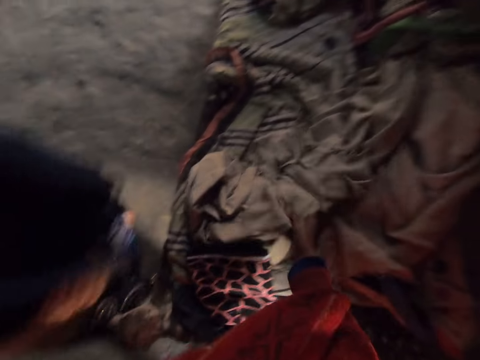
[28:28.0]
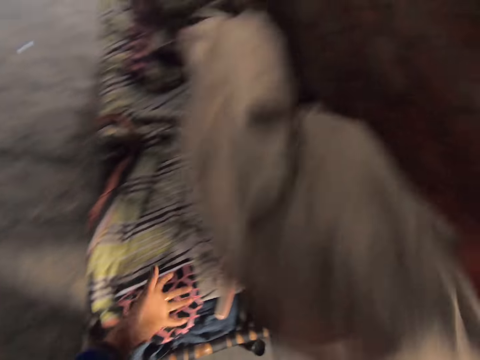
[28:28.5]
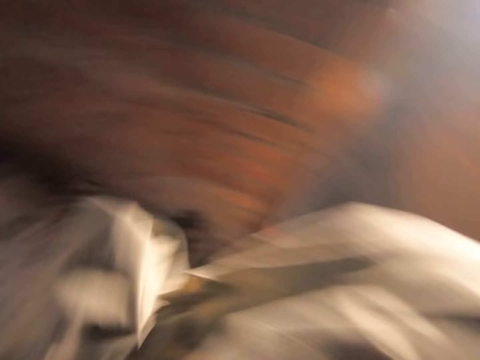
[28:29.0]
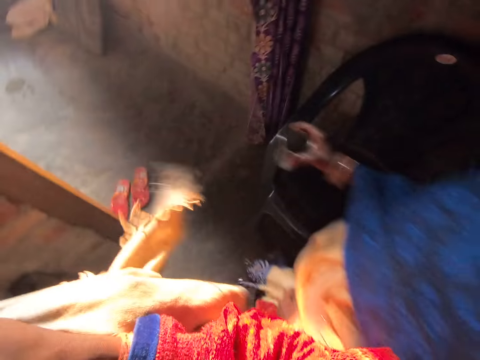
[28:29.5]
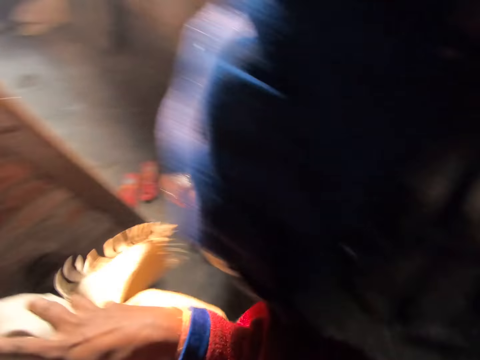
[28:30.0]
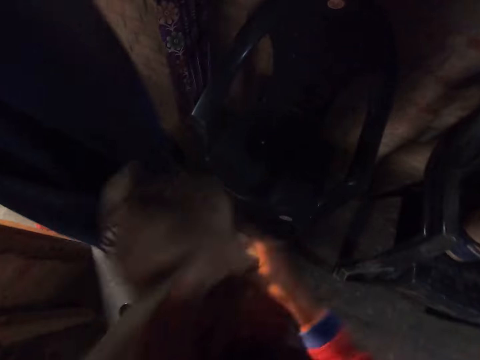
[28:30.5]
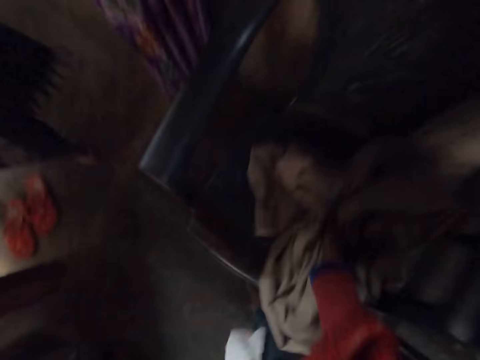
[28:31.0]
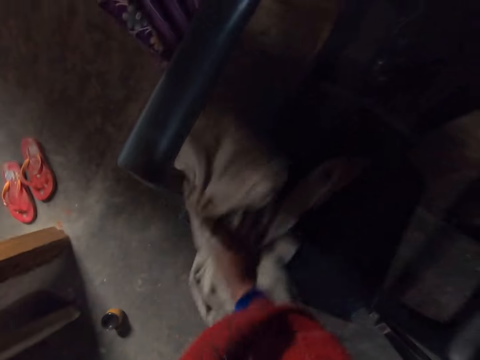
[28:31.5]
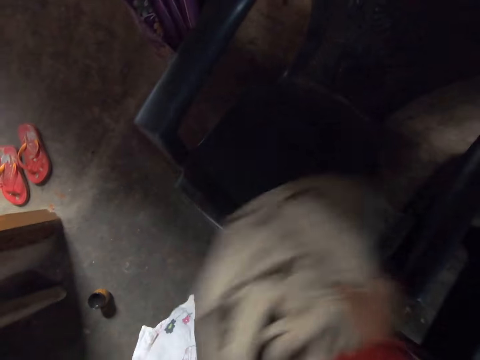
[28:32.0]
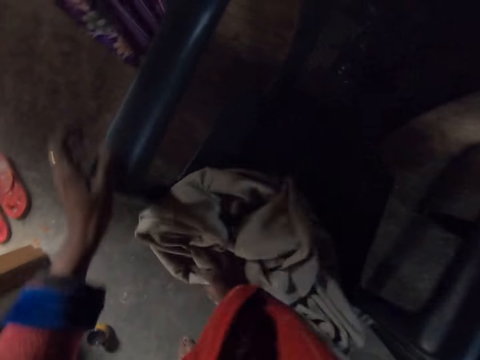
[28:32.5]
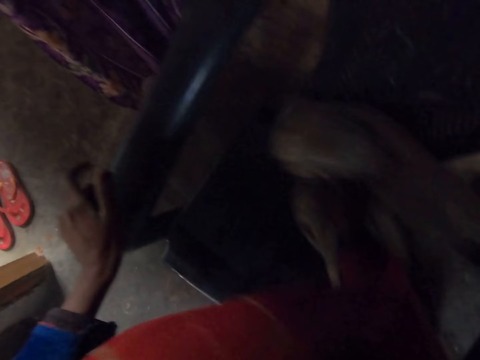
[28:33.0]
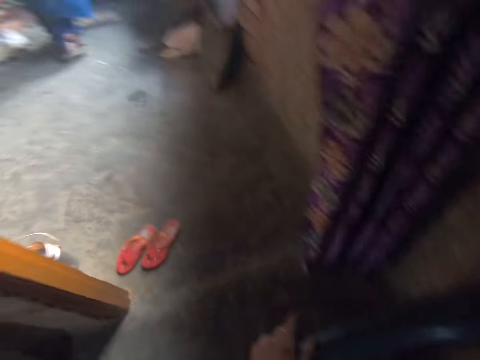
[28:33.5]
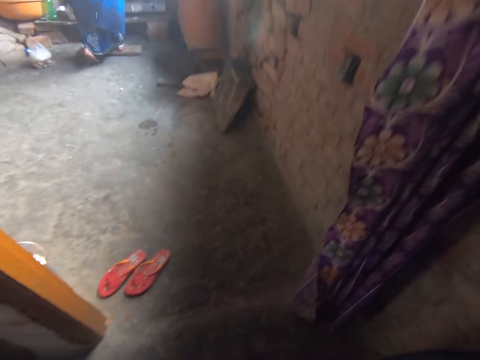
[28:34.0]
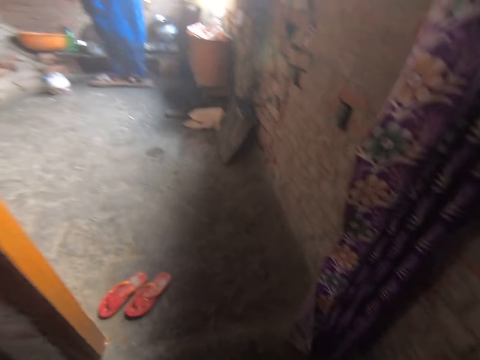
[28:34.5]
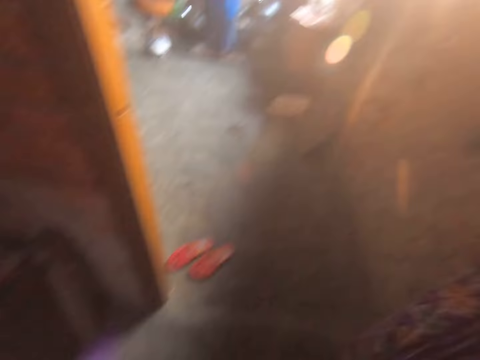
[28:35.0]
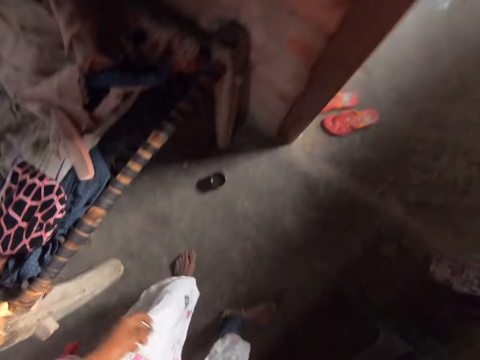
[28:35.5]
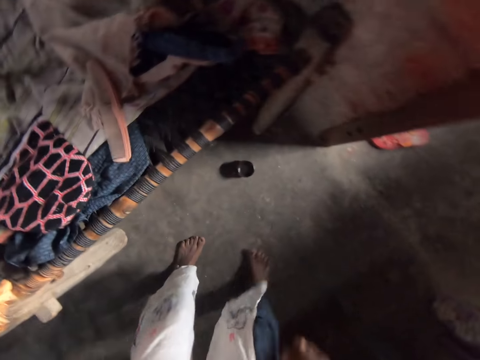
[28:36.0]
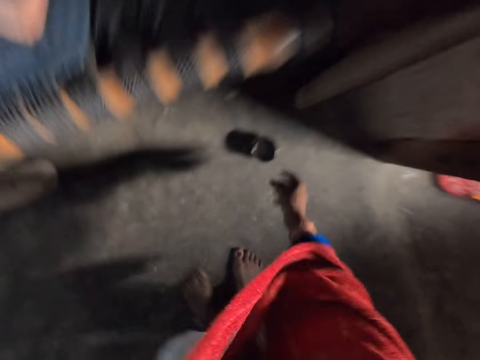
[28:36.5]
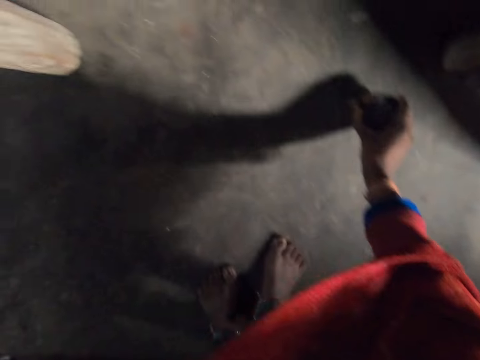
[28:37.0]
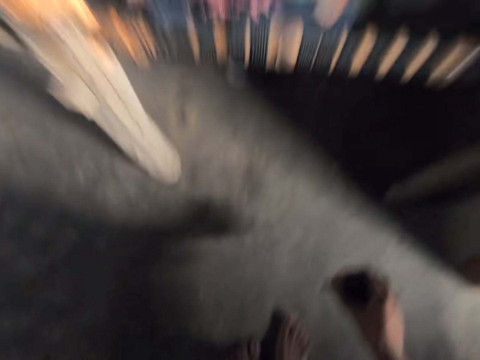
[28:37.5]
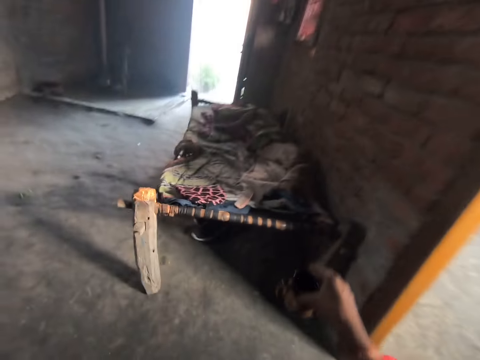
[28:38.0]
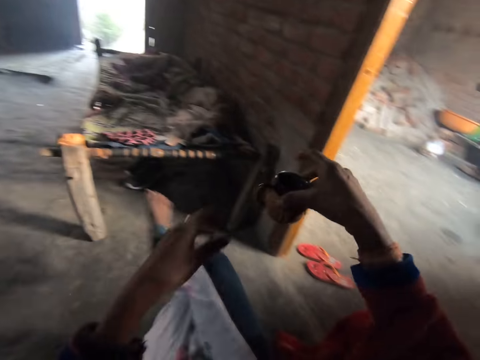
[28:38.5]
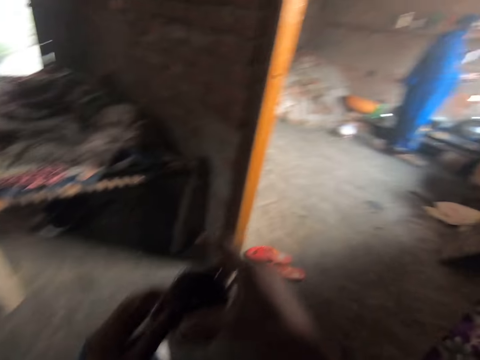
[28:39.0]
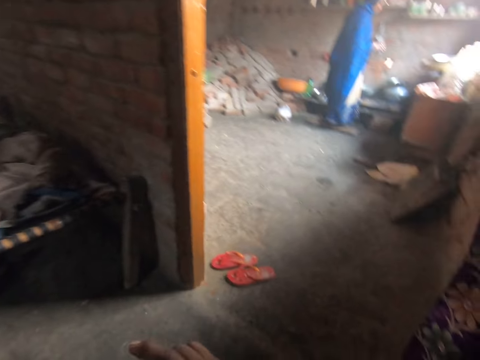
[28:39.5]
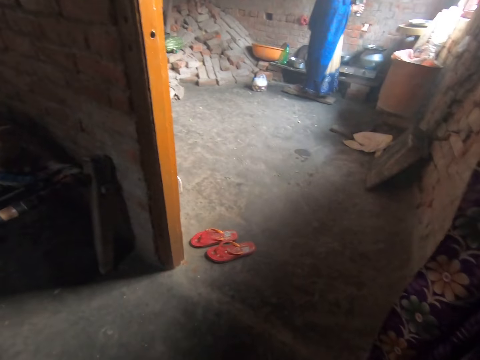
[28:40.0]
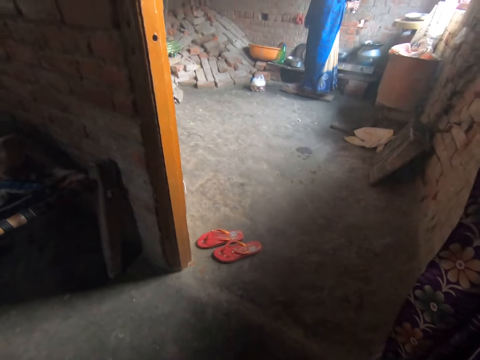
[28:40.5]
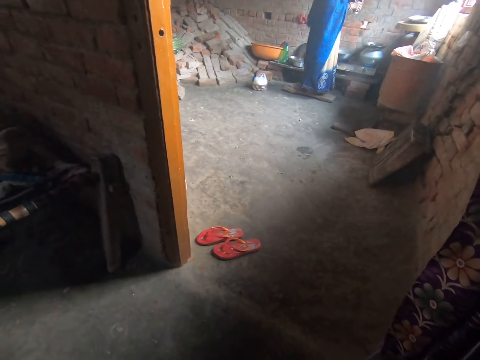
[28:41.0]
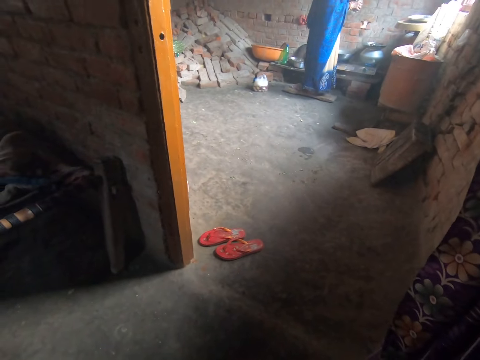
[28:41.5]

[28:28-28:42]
The camera wearer picks up a cloth from the bed with the right hand. They fold the cloth with both hands. The woman walks past the camera wearer. The camera wearer cleans the plastic chair with the cloth. They turn around the room. They pick up the brown mug from the floor with the right hand. They sit down on the plastic chair. They cross a leg.

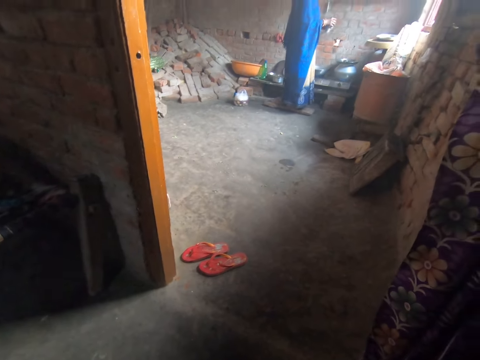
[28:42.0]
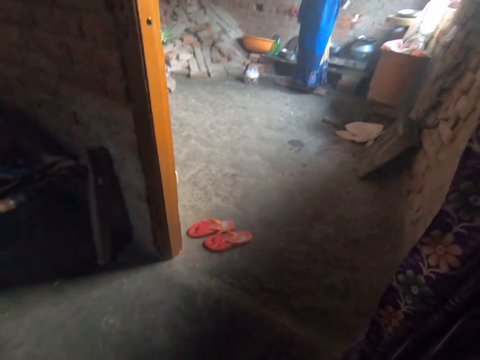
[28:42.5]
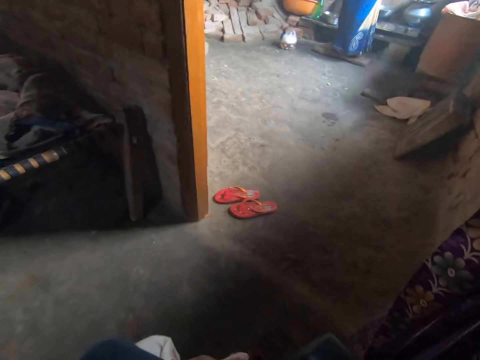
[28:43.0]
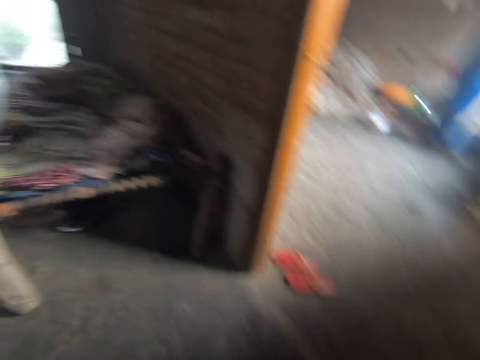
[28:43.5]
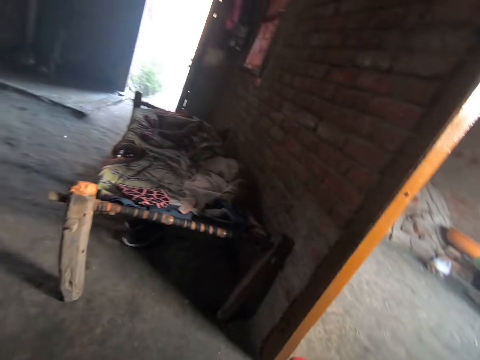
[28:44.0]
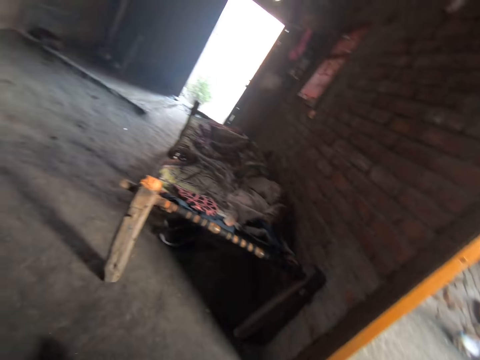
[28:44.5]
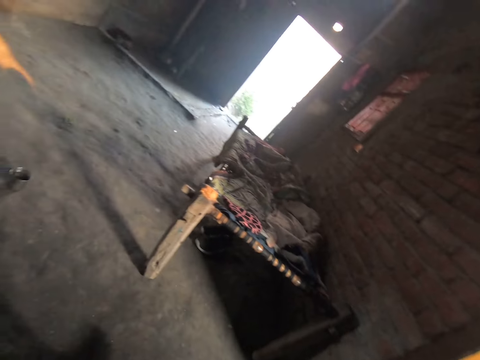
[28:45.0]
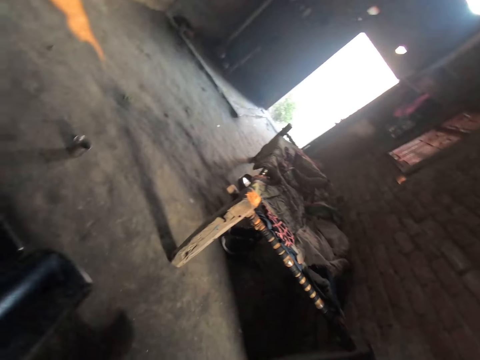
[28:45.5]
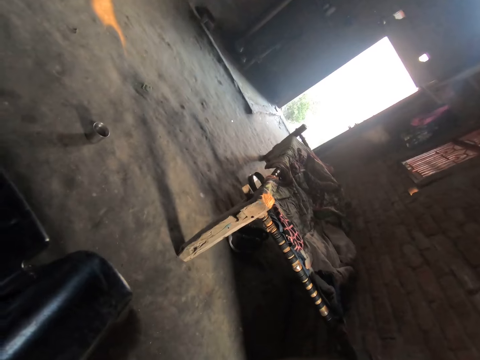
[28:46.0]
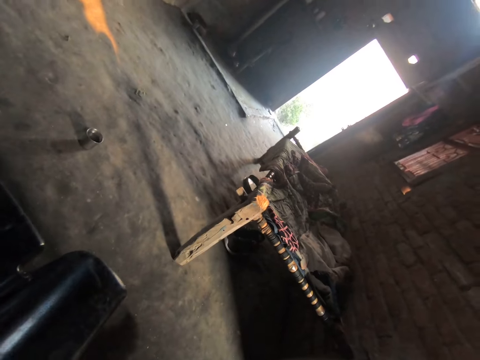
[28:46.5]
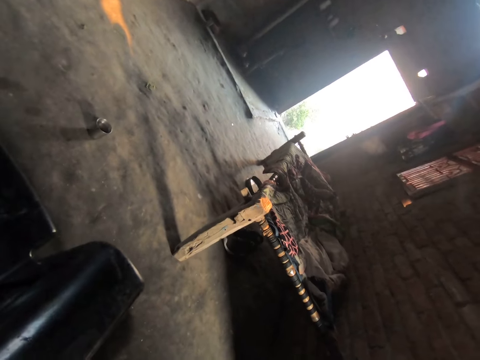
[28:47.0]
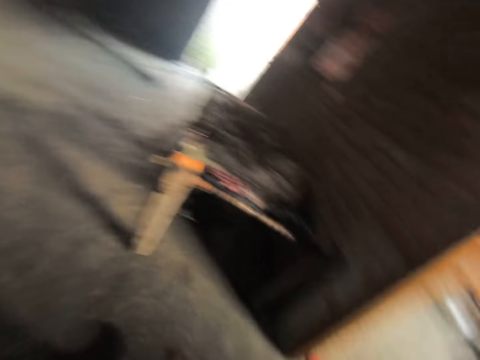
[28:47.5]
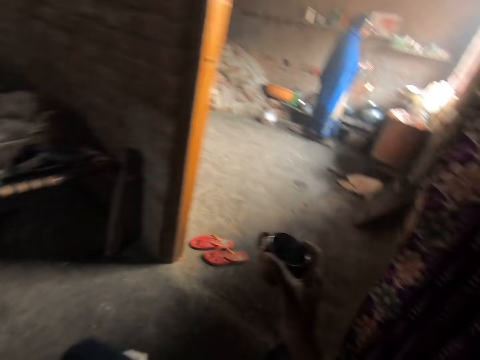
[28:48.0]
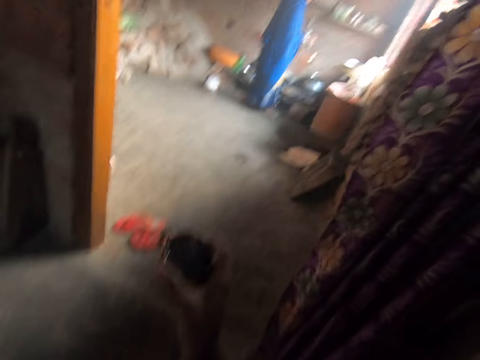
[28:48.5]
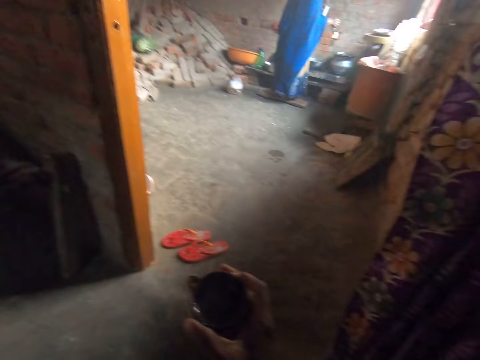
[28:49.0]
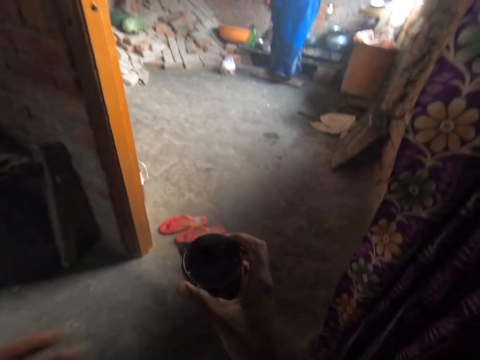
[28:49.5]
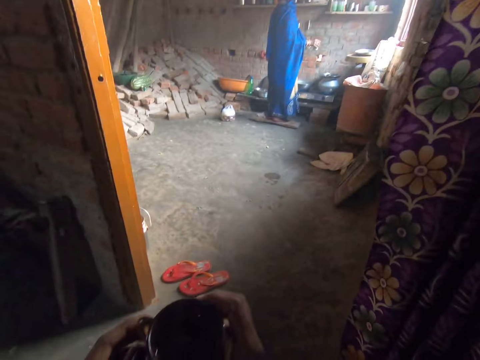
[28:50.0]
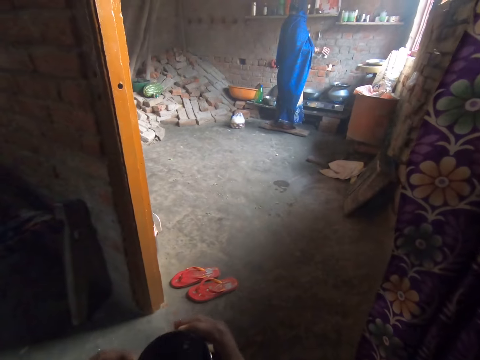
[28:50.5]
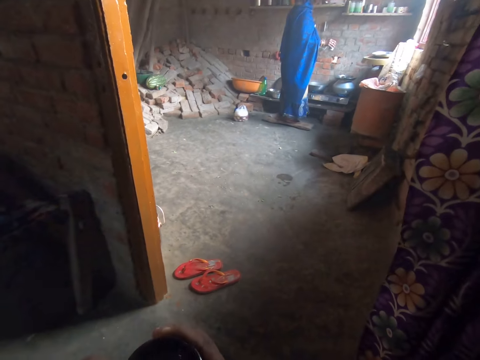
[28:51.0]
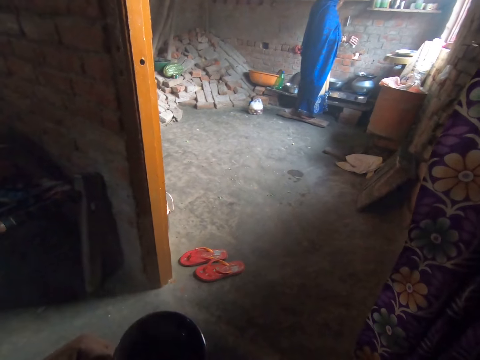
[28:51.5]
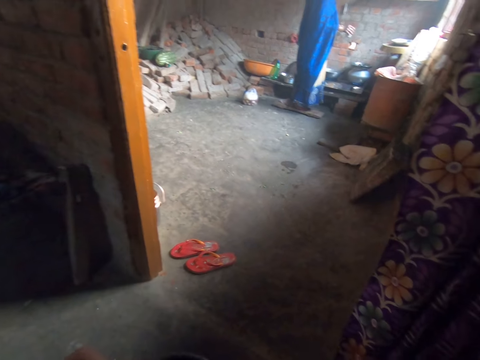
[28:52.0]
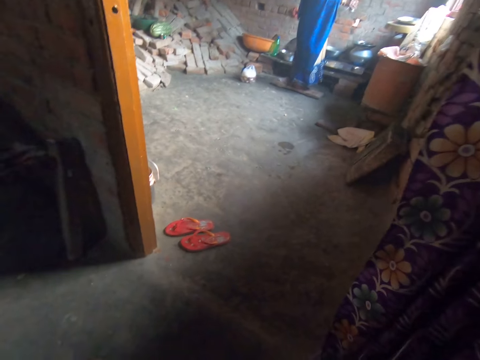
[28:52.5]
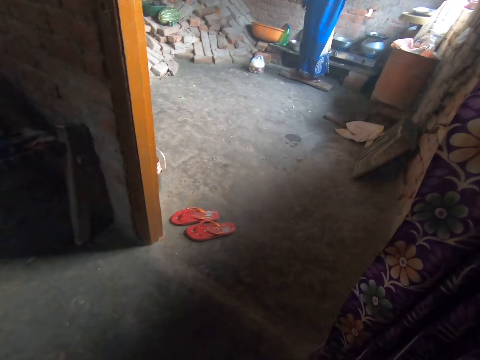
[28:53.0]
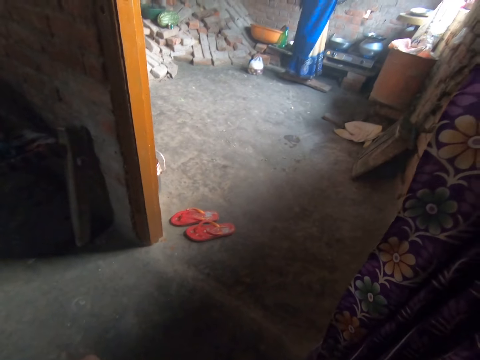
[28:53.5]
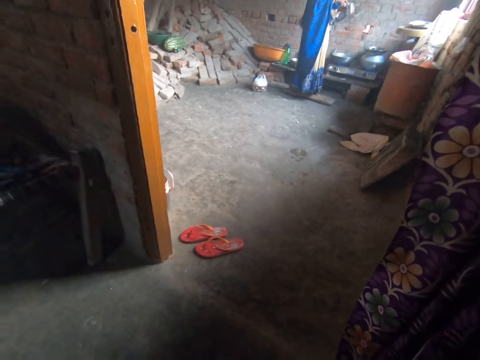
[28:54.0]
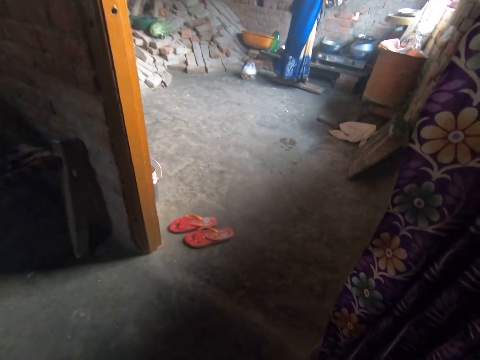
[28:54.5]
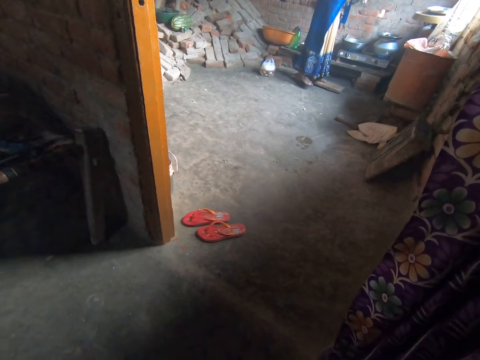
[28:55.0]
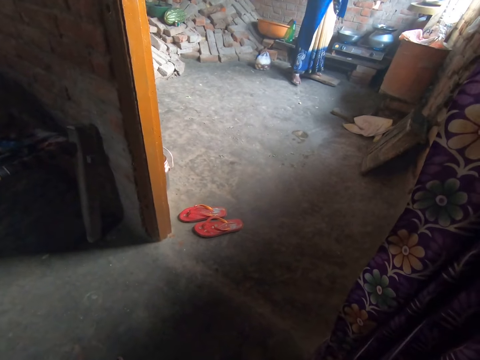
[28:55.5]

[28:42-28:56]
The camera wearer turns around the room.
